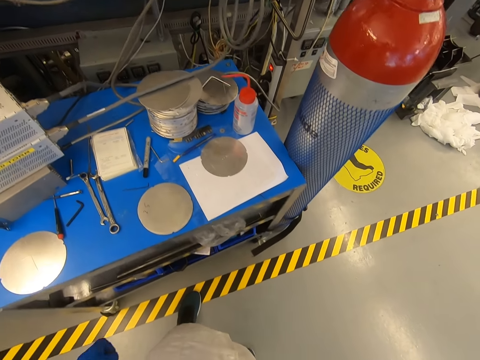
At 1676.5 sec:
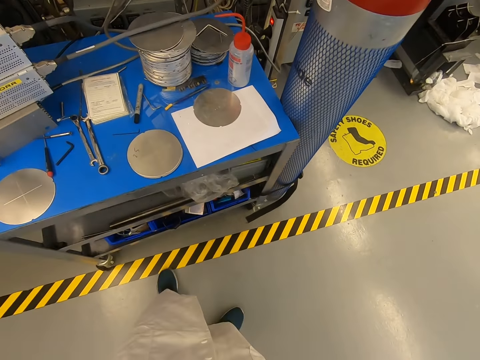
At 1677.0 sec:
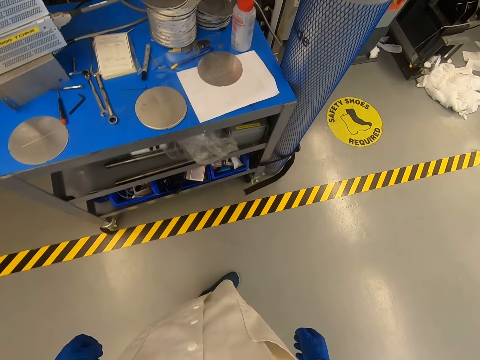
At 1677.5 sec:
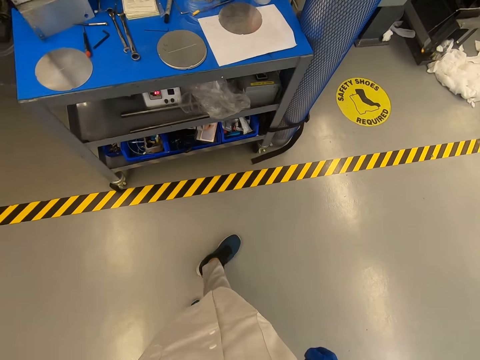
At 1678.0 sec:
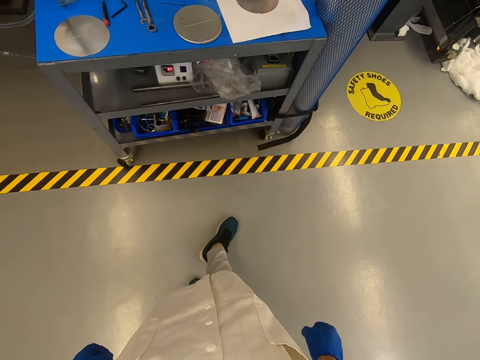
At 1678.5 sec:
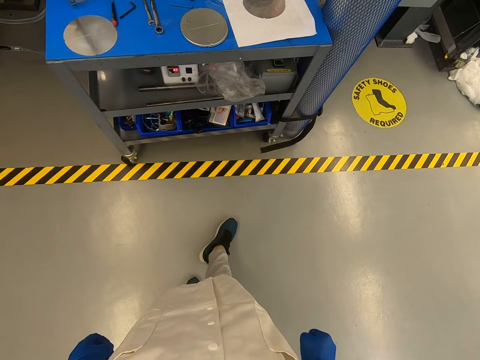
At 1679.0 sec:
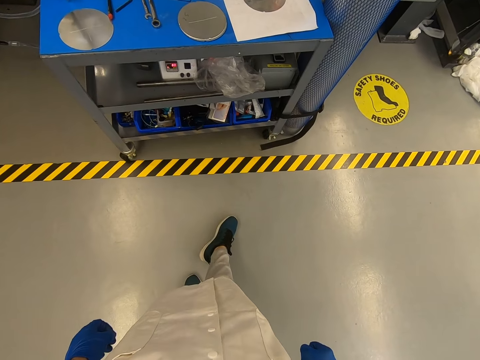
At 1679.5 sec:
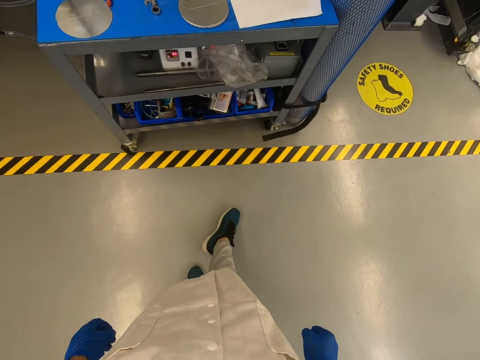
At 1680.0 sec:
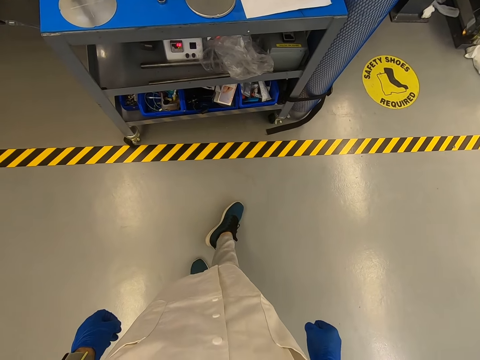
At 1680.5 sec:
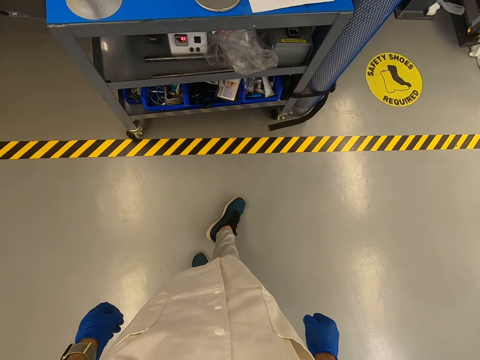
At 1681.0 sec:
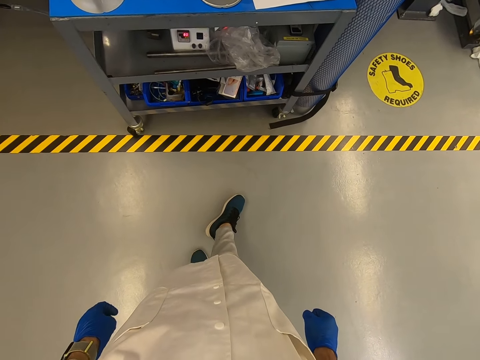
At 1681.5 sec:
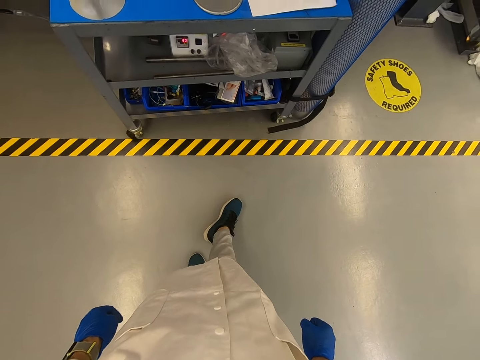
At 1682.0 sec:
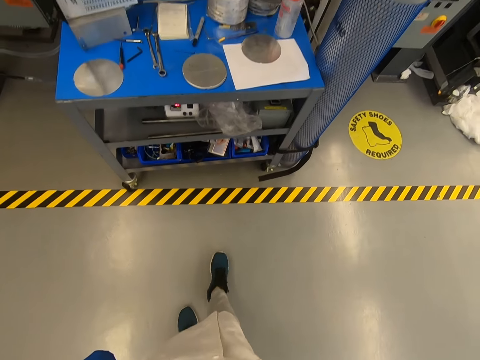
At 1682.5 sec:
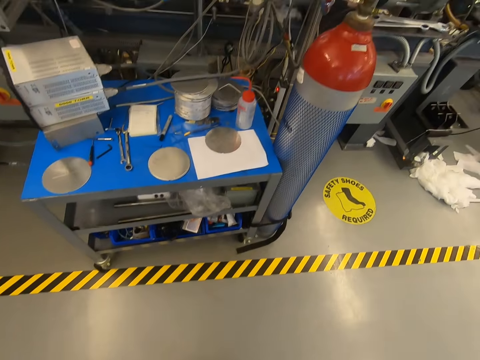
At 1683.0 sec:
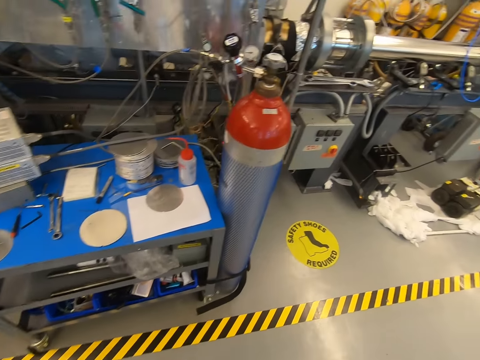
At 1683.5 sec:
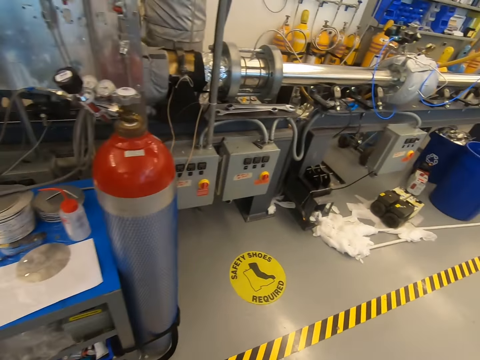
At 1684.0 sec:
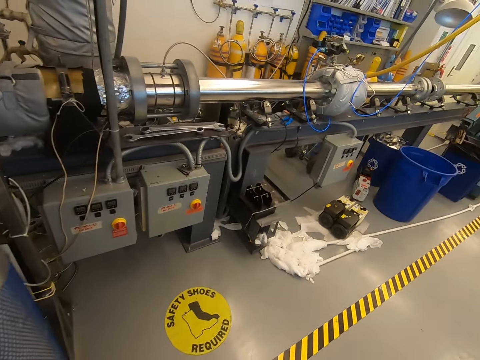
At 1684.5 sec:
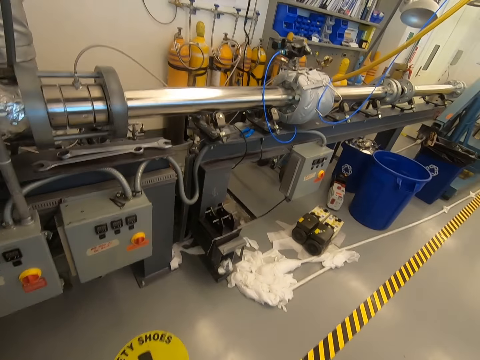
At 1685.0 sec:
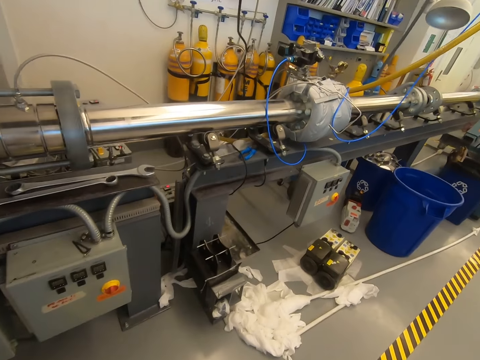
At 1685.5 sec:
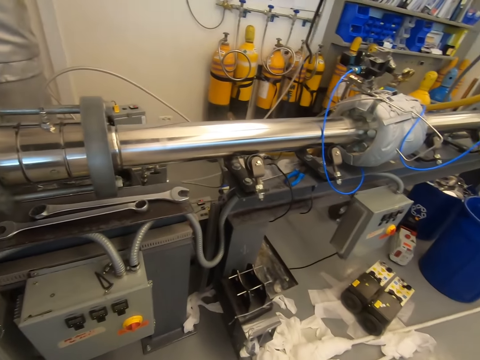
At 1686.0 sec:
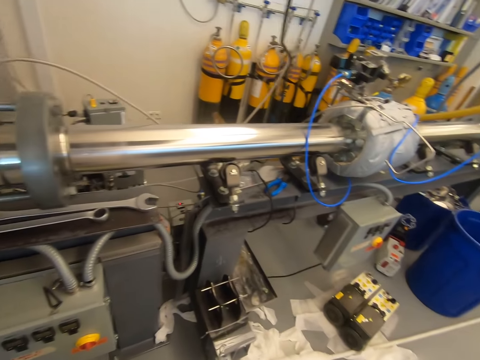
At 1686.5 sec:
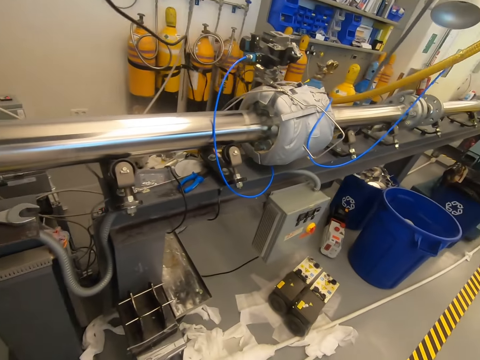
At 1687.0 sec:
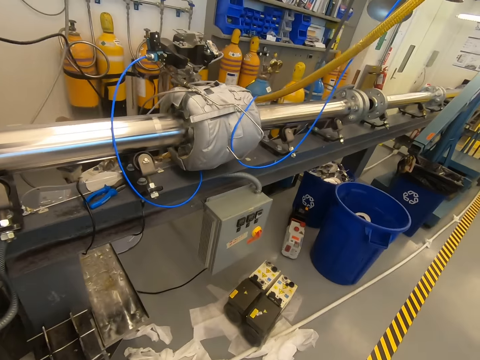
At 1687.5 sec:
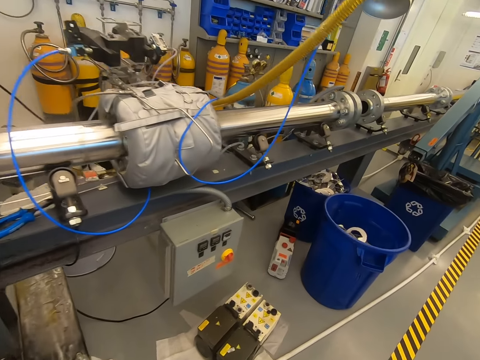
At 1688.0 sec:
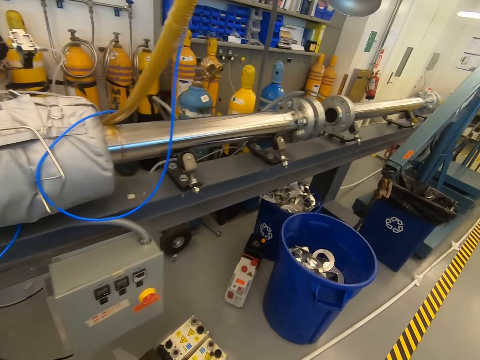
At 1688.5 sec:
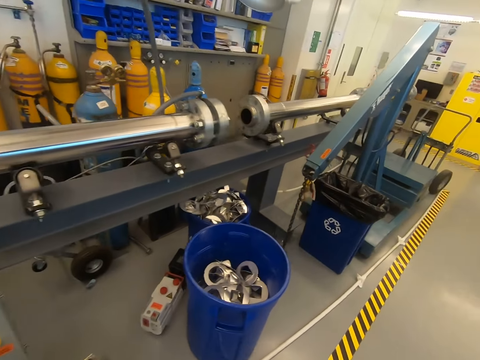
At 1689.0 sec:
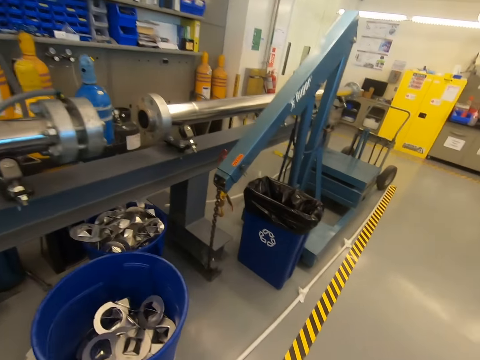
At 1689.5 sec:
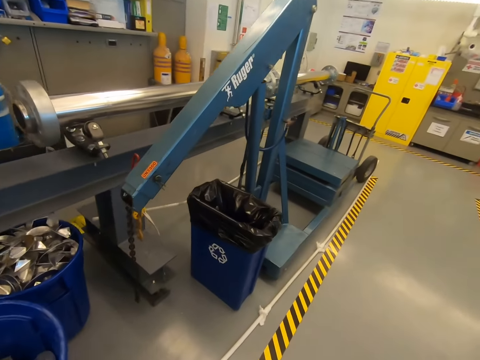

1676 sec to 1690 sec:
The camera wearer stands in the warehouse. They walk in the warehouse.

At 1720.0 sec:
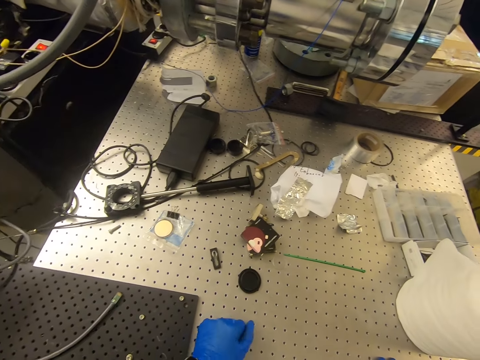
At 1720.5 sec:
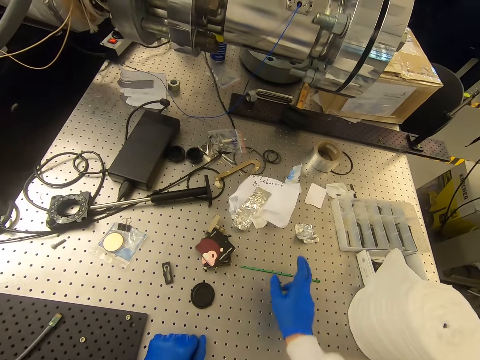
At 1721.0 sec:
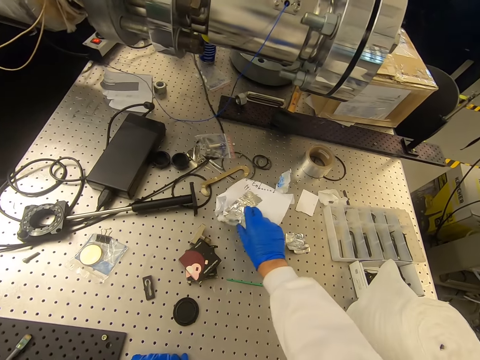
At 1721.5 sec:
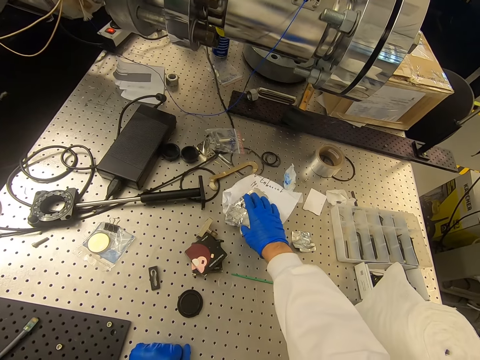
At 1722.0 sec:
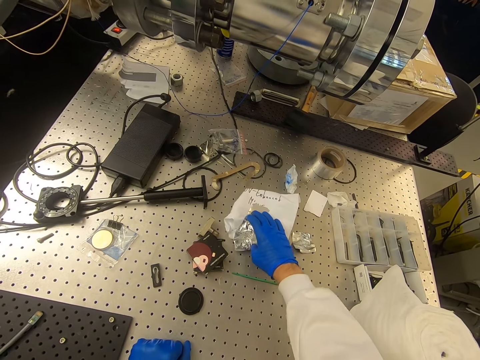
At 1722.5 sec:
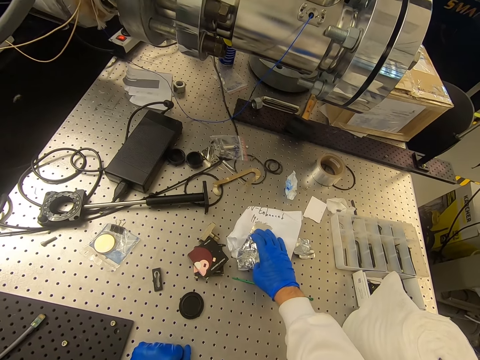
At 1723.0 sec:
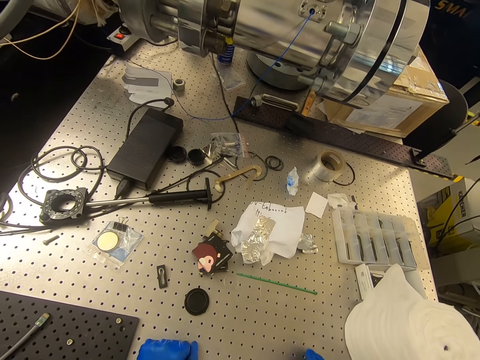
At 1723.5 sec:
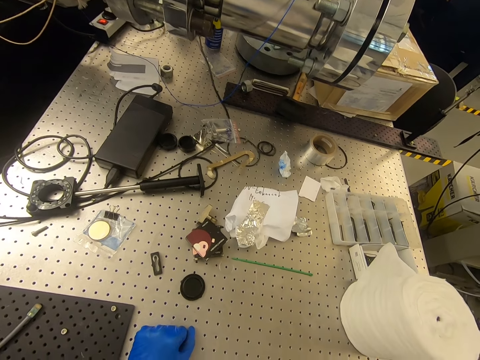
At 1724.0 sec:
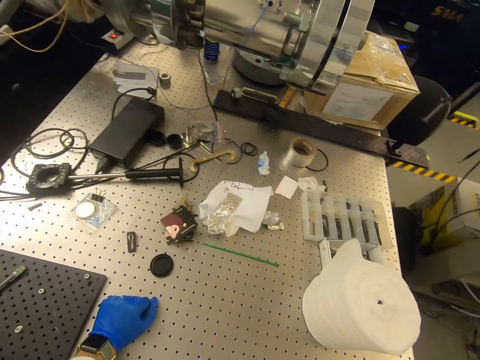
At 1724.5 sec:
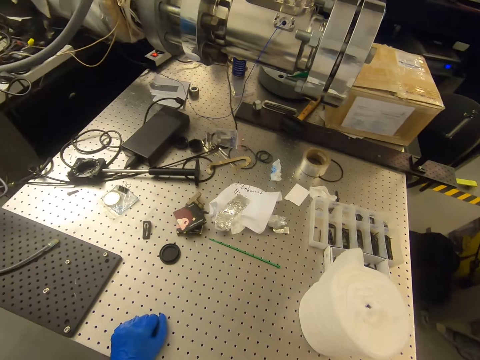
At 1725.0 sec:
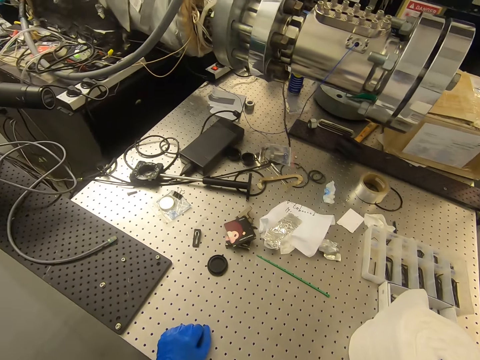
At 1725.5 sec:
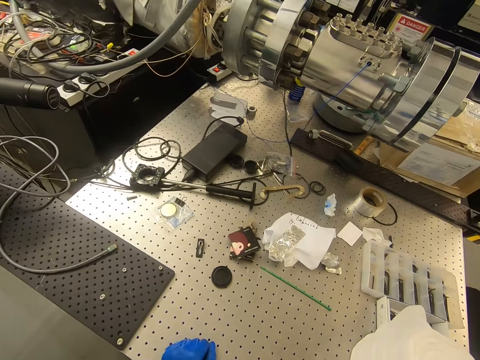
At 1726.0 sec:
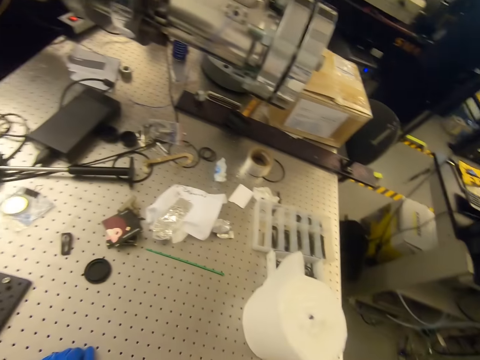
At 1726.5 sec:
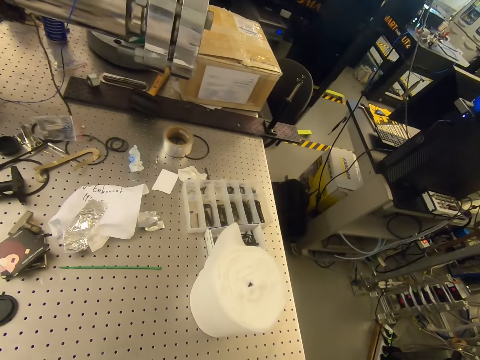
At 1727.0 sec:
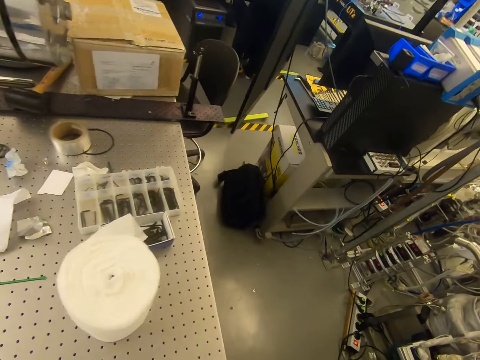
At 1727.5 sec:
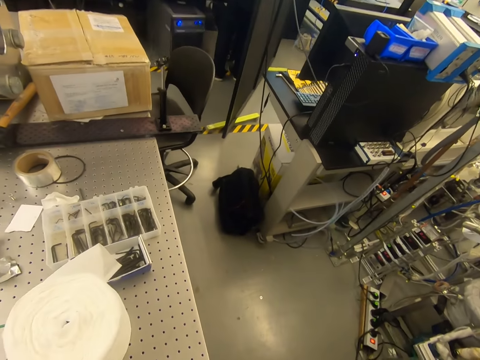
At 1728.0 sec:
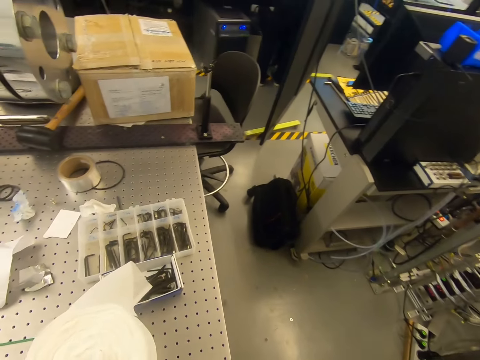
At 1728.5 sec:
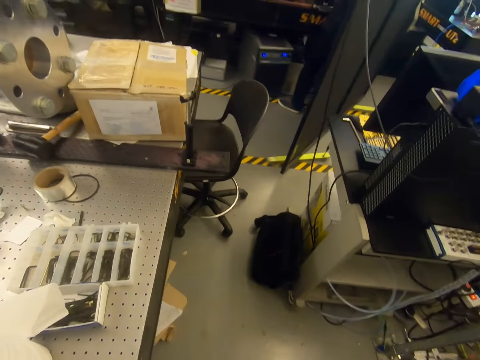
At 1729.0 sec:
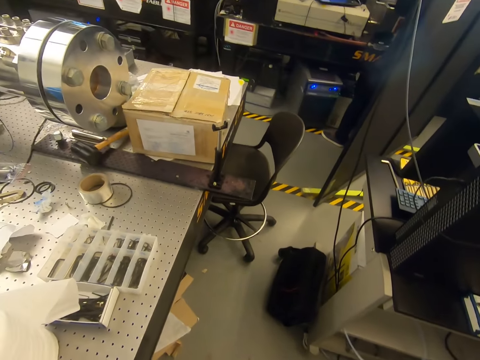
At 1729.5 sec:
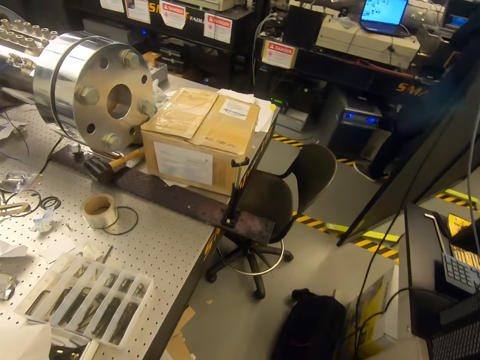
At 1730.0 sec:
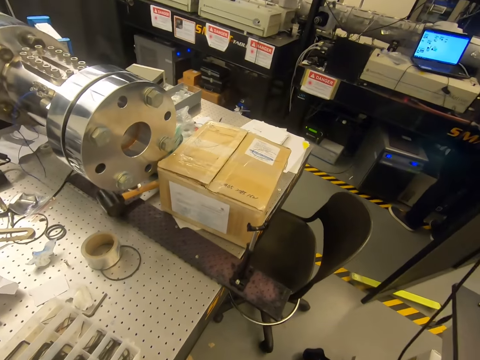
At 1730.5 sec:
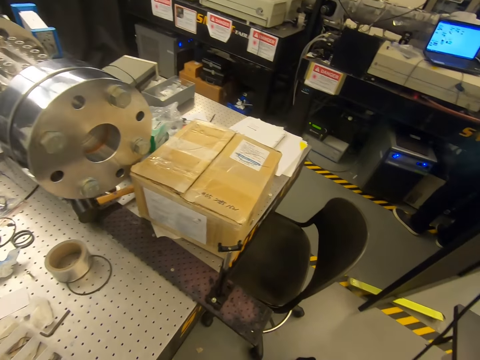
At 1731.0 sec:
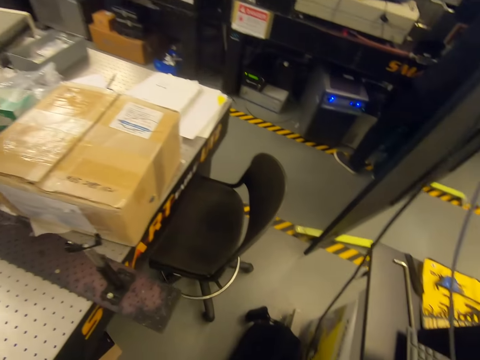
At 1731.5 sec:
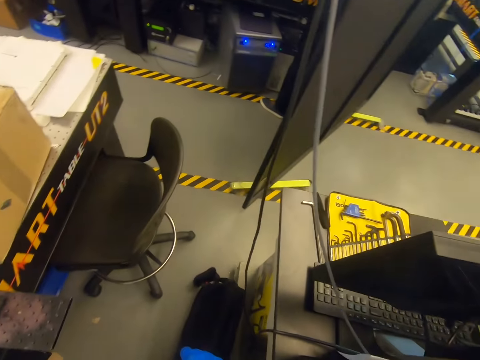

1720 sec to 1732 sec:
The camera wearer picks up a paper. They walk in the warehouse.
